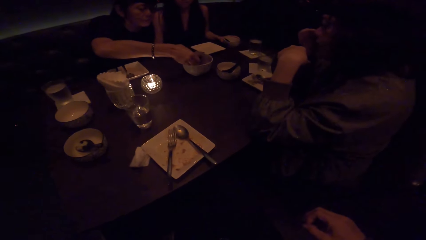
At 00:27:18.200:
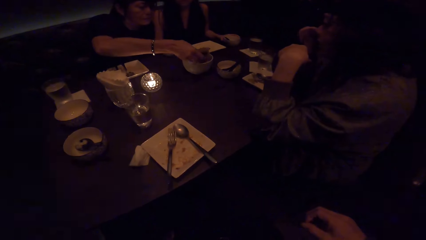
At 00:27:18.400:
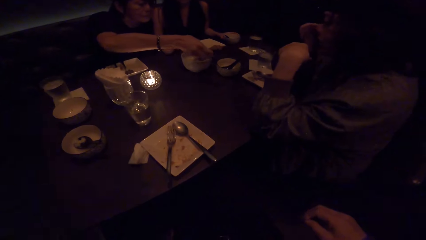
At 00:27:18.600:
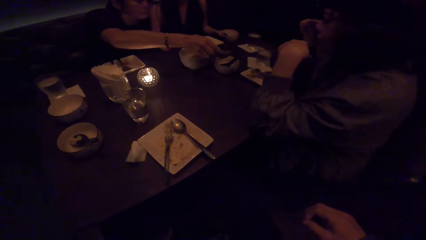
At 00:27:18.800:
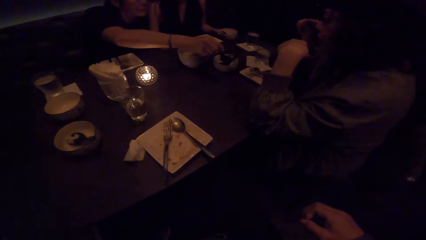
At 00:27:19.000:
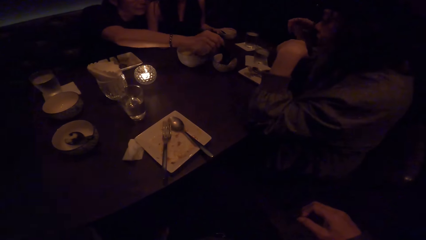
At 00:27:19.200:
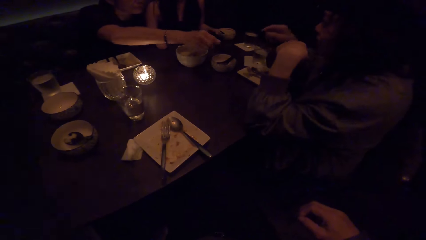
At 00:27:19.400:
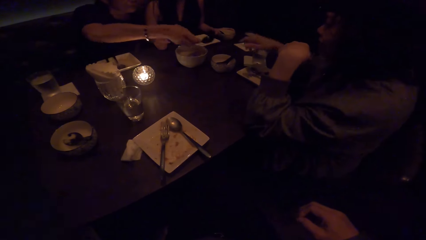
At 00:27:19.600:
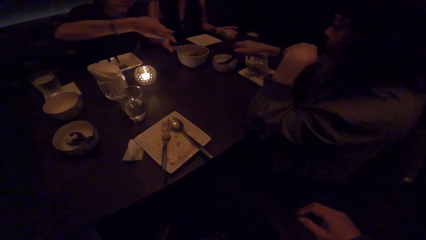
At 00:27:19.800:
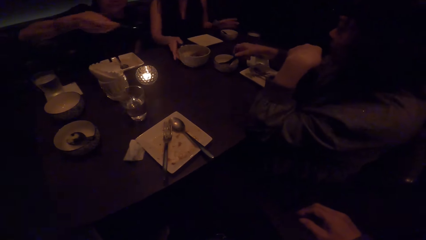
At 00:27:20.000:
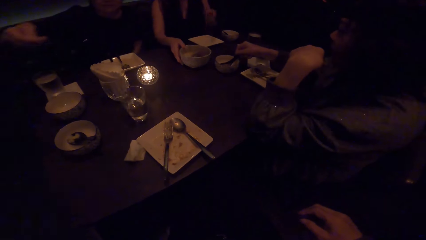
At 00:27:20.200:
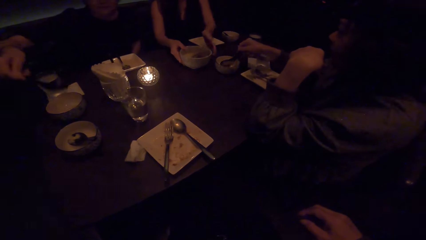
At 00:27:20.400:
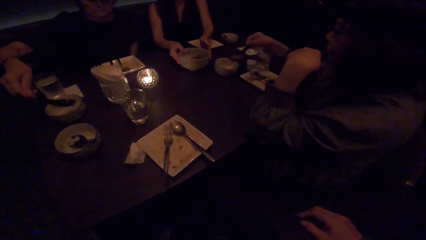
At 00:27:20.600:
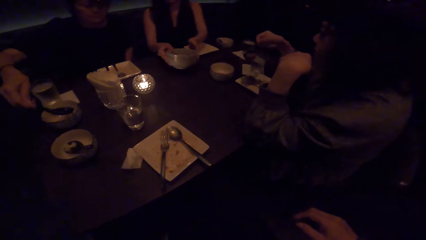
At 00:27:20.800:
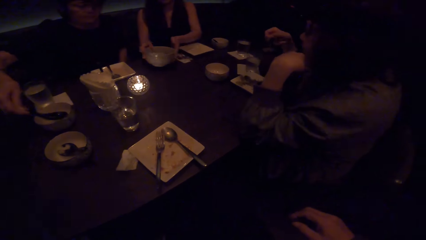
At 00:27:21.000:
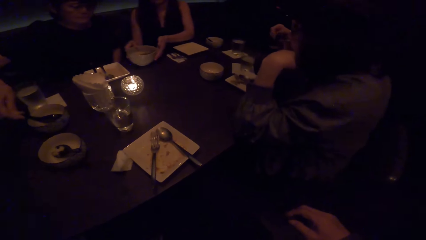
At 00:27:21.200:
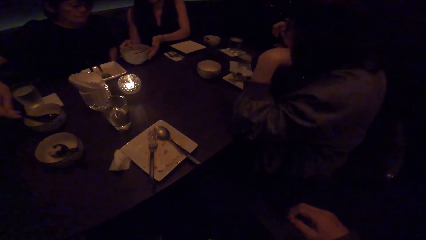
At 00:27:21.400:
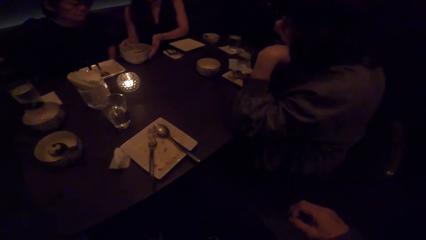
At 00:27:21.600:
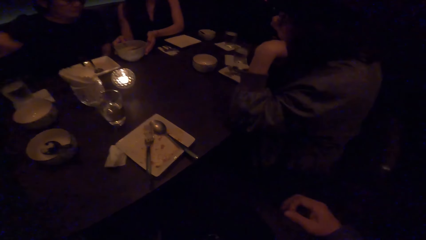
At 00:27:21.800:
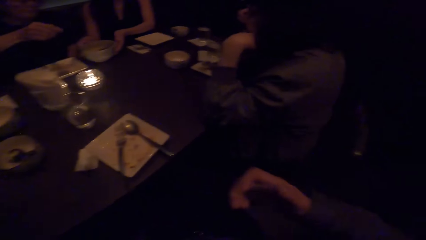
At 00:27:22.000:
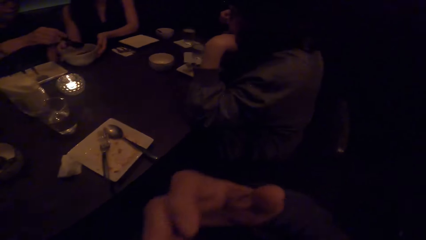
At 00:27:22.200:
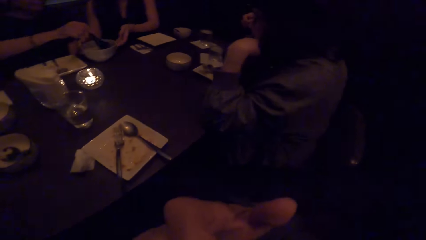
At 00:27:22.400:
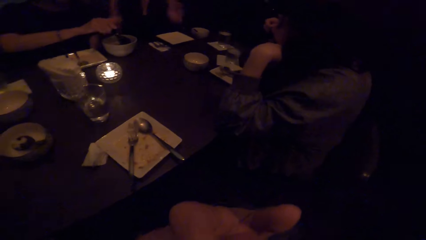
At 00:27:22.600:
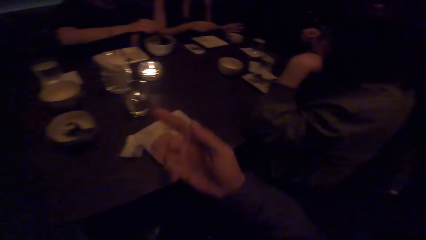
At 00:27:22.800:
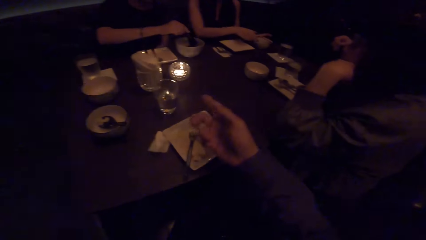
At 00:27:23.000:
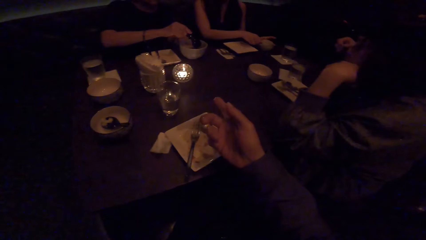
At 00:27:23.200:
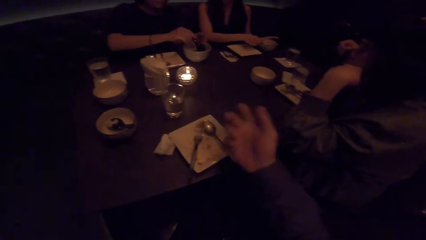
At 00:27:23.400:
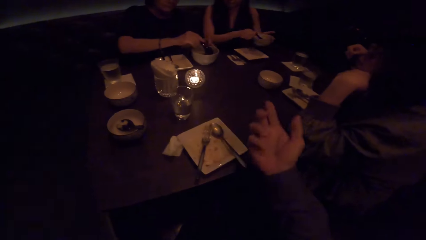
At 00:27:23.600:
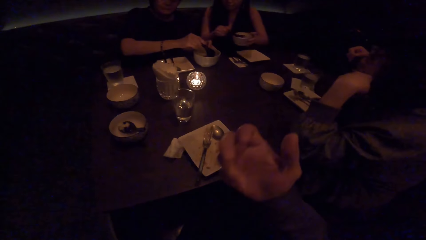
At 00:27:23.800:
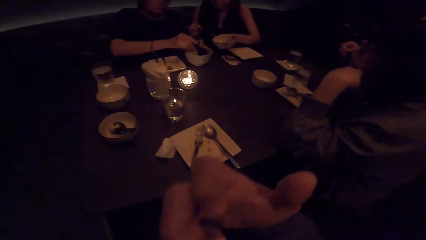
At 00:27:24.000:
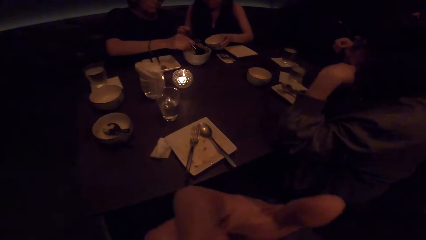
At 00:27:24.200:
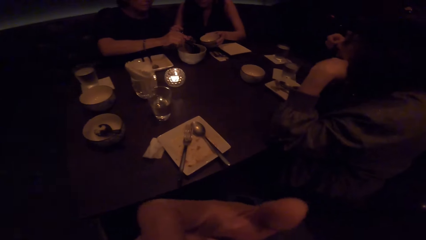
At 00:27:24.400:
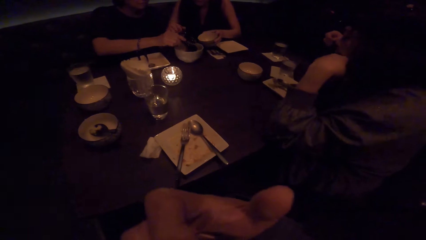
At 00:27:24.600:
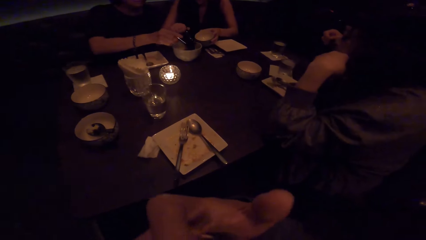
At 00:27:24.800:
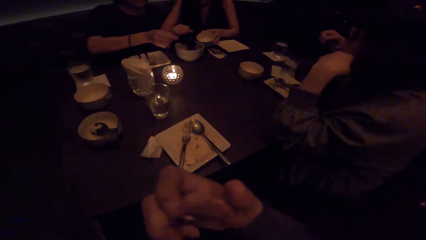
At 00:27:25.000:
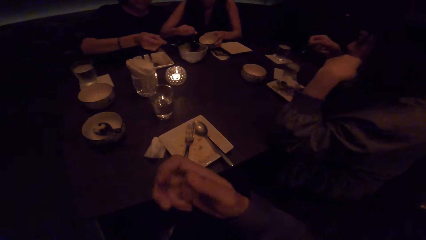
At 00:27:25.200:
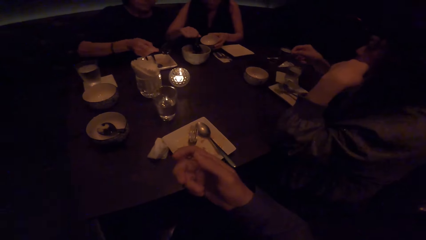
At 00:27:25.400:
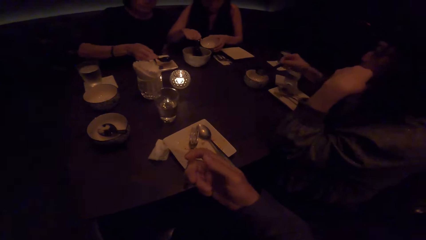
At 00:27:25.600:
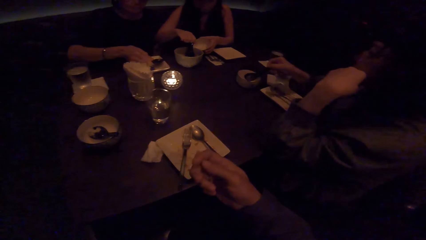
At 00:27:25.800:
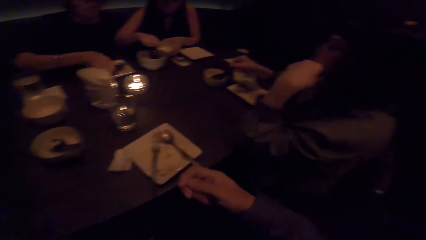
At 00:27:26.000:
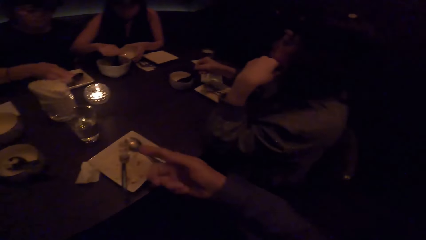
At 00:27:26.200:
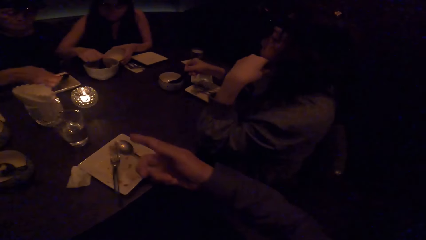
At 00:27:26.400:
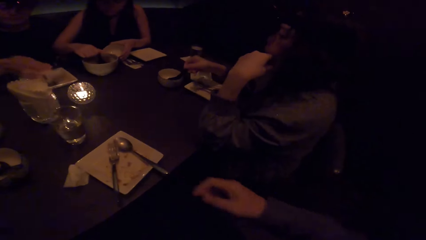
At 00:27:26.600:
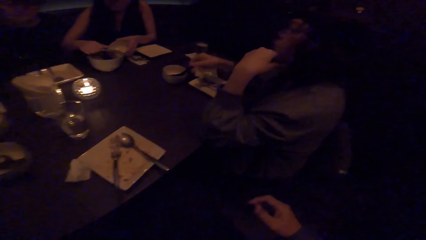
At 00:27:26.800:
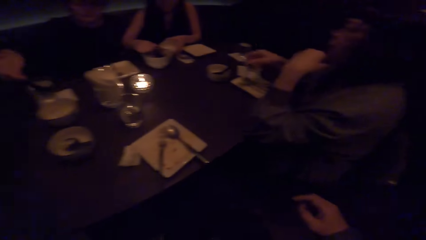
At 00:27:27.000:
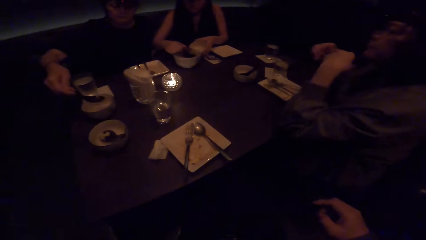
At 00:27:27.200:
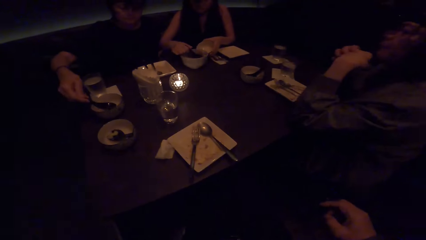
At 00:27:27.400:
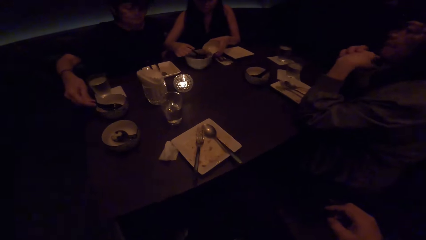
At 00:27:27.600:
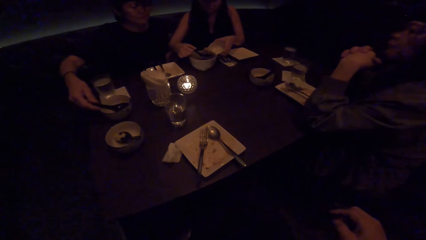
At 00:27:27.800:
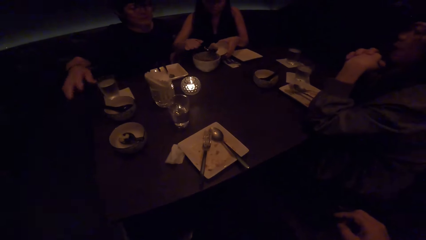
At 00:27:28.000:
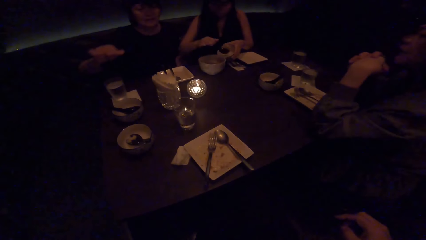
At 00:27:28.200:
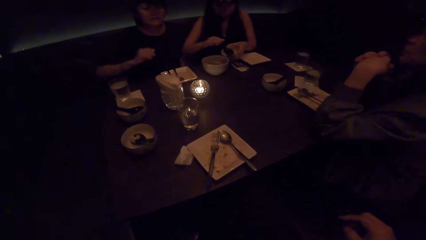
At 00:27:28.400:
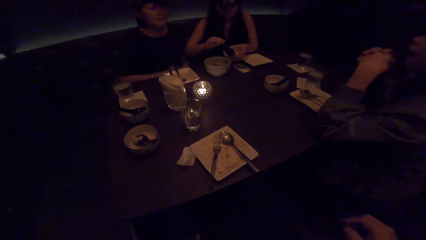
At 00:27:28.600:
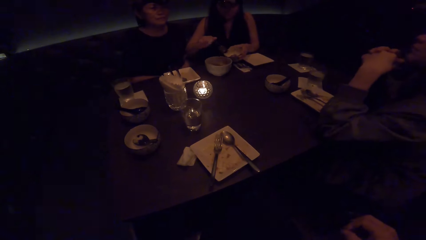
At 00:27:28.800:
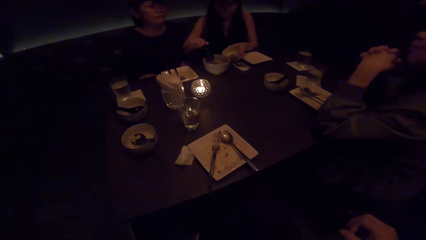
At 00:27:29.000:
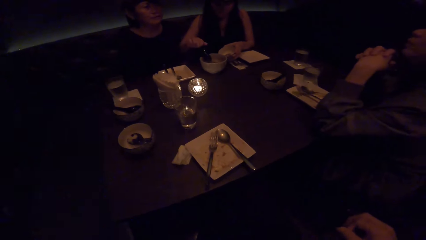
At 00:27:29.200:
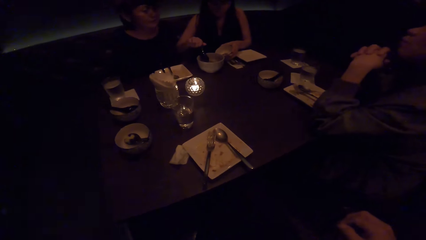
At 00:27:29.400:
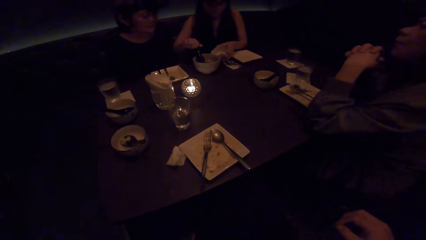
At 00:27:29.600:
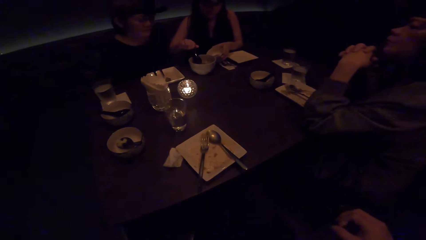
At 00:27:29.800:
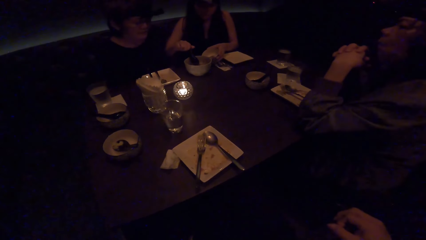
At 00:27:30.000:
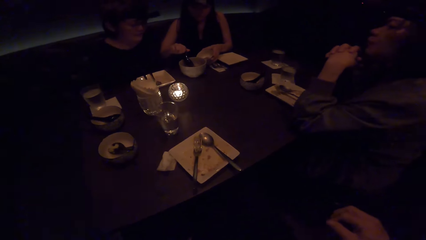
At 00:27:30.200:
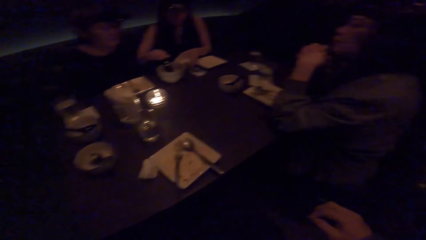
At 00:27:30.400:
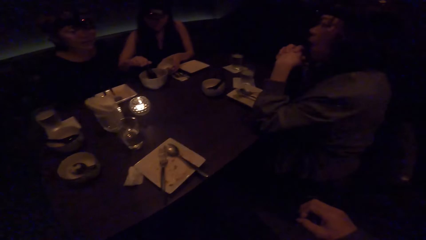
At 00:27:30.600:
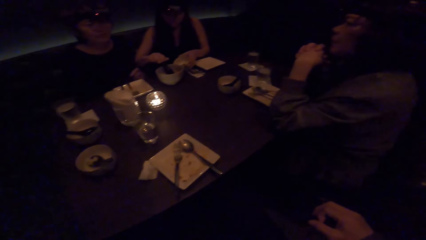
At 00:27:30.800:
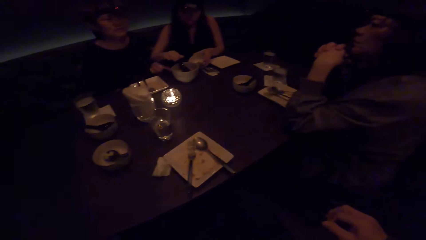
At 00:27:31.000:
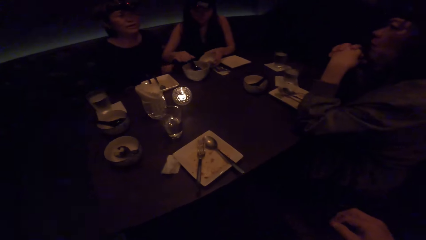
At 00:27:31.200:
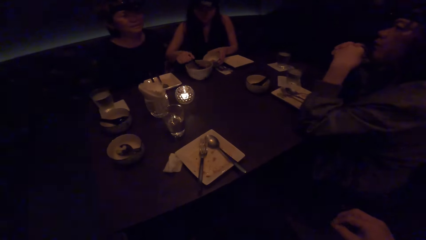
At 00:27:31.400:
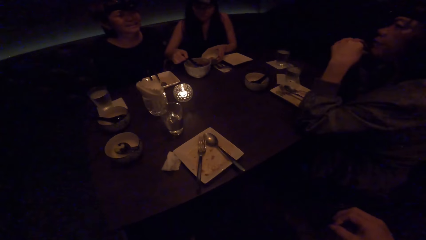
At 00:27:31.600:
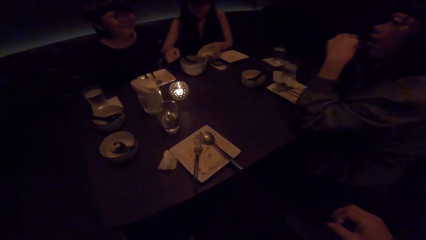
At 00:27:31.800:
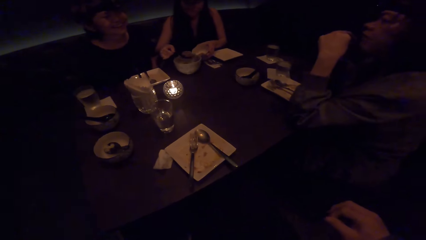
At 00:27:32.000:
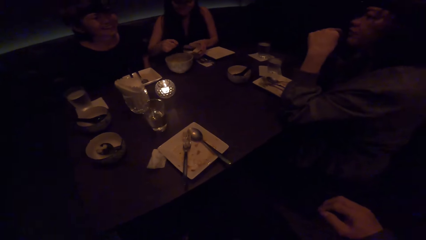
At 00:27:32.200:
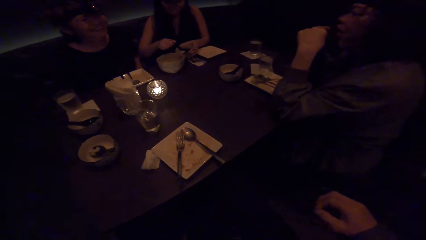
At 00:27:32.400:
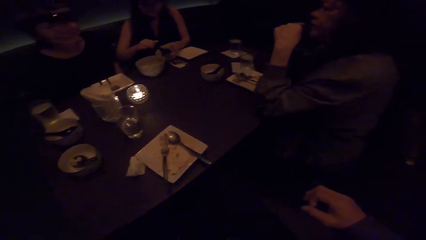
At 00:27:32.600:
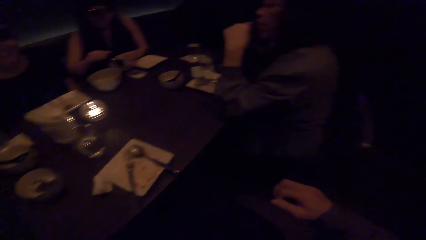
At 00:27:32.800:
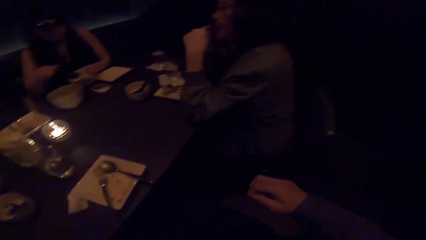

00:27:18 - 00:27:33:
A woman serves another woman a plate. The other woman eats the soup with a spoon. A third woman carries the plate with both hands. The first woman scoops soup with the spoon. The third woman lifts her plate with her left hand. The camera wearer talks to the group. The third woman serves soup with the spoon. The second woman drops the spoon in a plate with her right hand. The first woman drops the spoon in a plate with her right hand.
